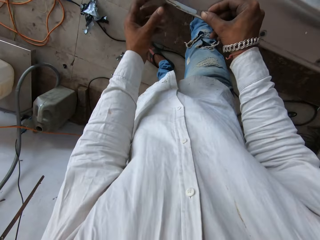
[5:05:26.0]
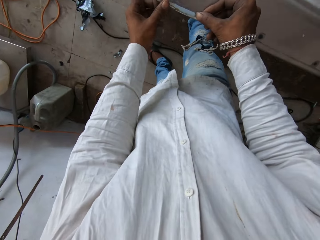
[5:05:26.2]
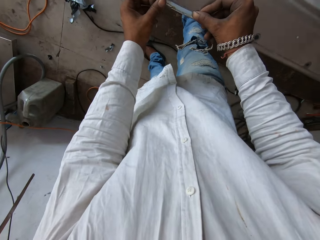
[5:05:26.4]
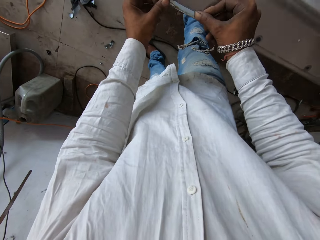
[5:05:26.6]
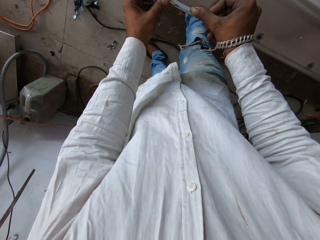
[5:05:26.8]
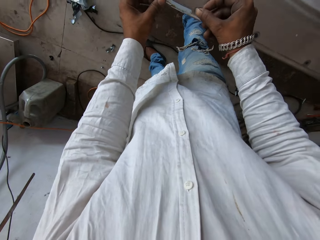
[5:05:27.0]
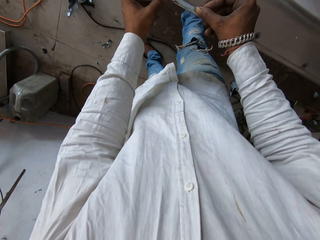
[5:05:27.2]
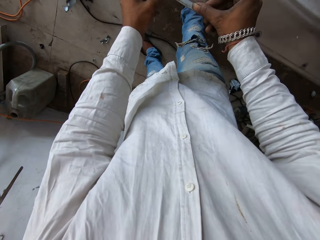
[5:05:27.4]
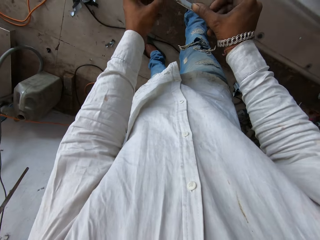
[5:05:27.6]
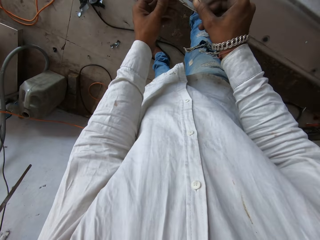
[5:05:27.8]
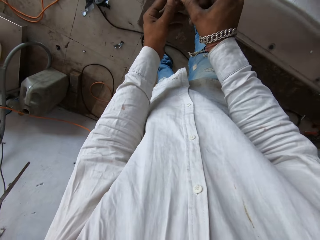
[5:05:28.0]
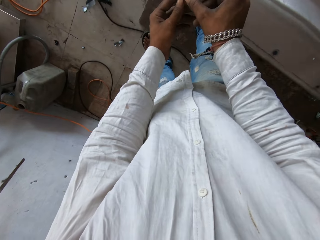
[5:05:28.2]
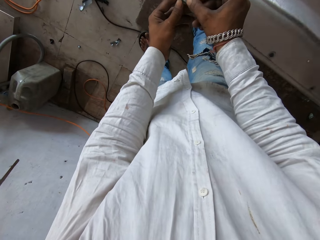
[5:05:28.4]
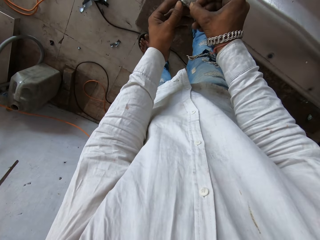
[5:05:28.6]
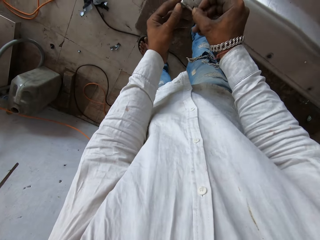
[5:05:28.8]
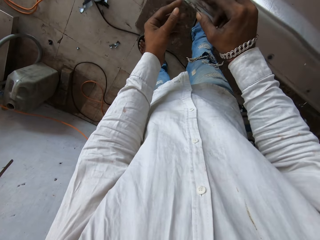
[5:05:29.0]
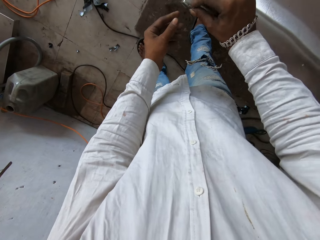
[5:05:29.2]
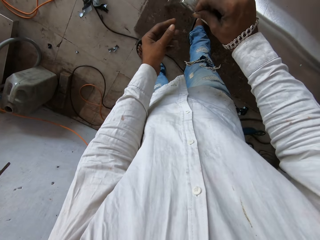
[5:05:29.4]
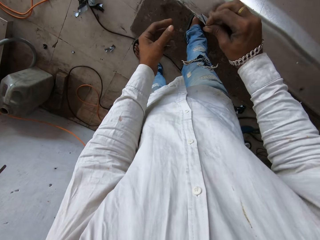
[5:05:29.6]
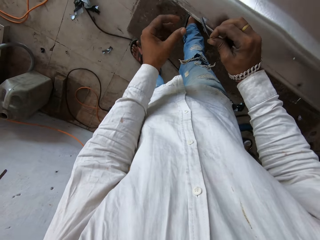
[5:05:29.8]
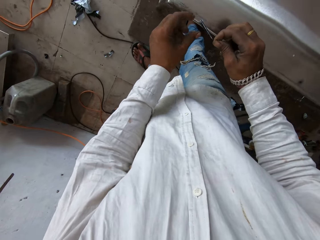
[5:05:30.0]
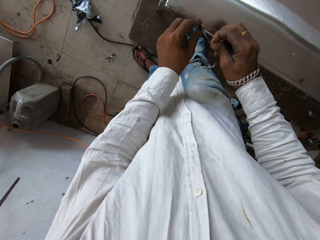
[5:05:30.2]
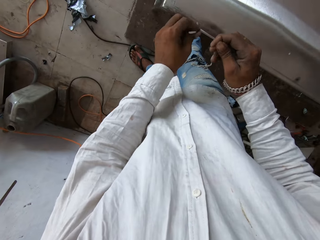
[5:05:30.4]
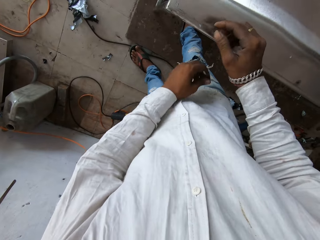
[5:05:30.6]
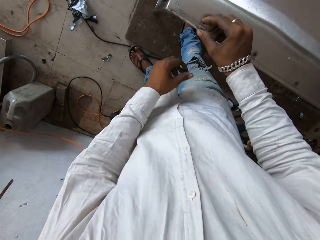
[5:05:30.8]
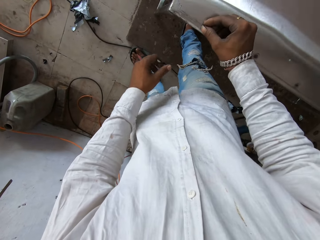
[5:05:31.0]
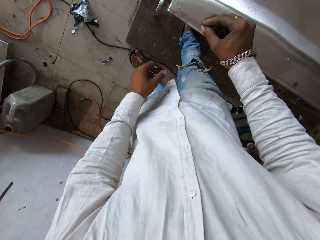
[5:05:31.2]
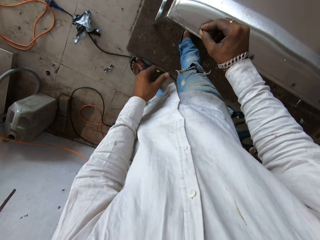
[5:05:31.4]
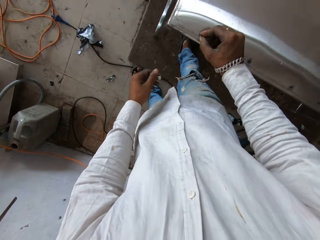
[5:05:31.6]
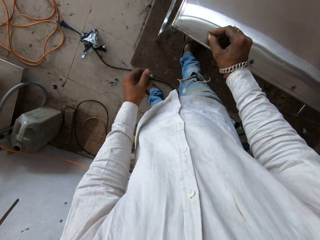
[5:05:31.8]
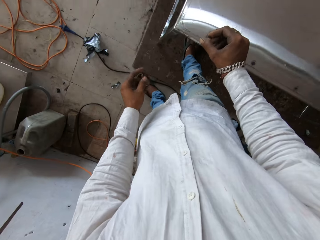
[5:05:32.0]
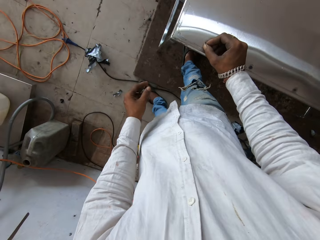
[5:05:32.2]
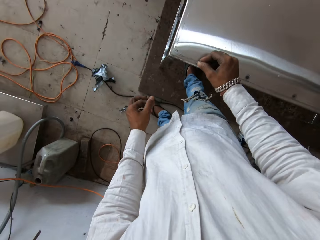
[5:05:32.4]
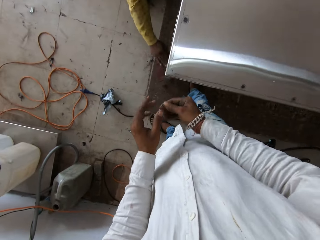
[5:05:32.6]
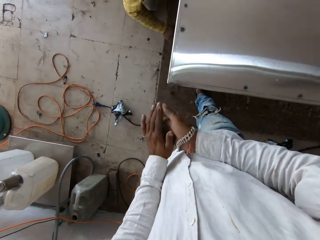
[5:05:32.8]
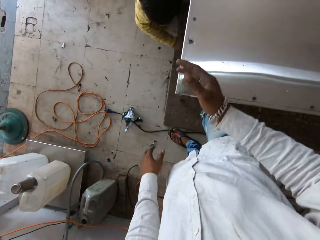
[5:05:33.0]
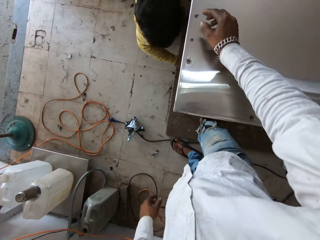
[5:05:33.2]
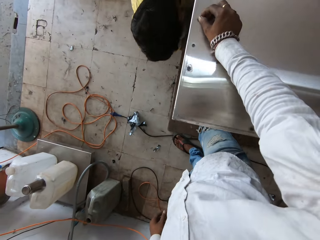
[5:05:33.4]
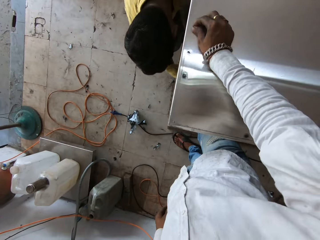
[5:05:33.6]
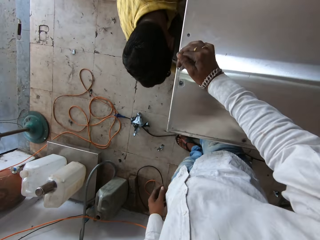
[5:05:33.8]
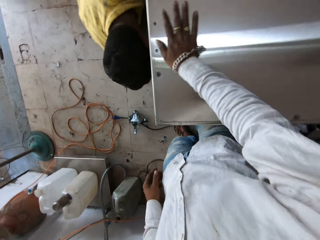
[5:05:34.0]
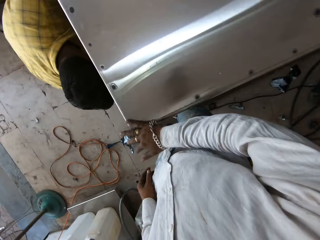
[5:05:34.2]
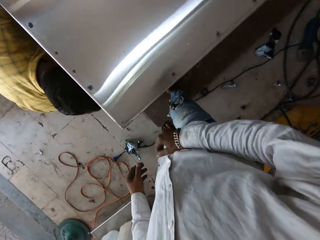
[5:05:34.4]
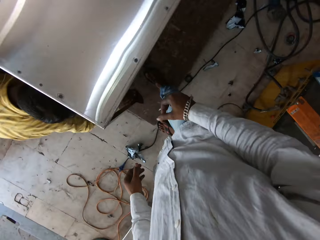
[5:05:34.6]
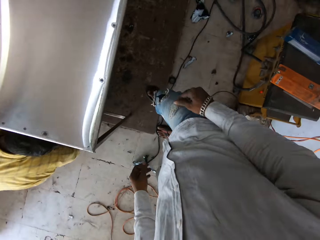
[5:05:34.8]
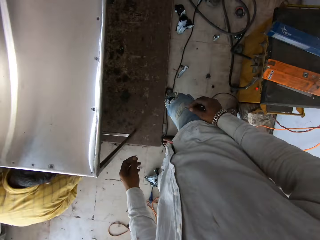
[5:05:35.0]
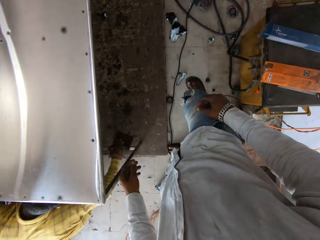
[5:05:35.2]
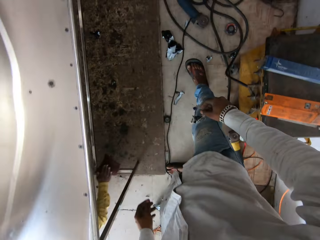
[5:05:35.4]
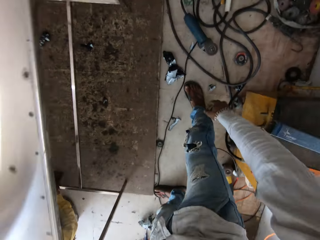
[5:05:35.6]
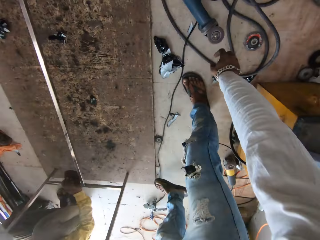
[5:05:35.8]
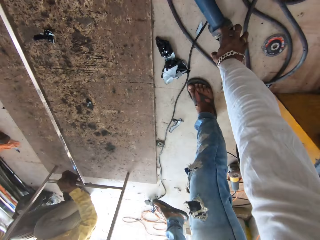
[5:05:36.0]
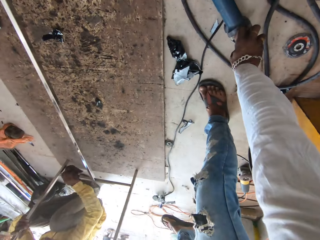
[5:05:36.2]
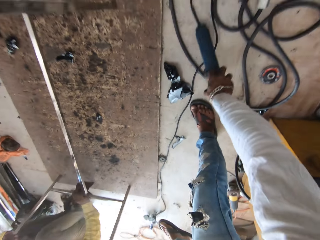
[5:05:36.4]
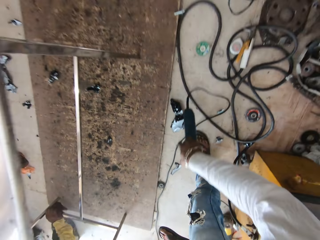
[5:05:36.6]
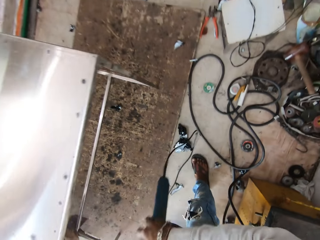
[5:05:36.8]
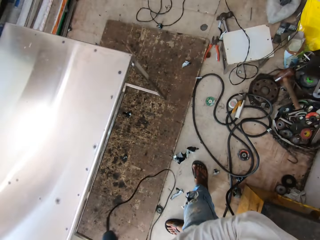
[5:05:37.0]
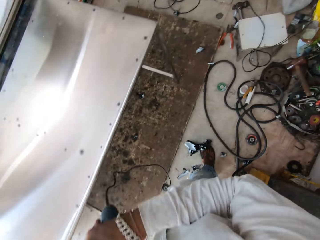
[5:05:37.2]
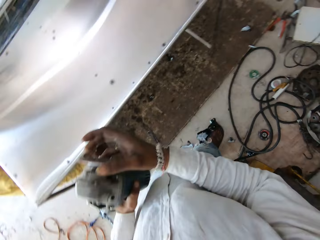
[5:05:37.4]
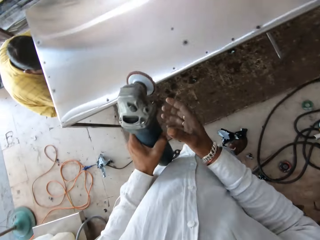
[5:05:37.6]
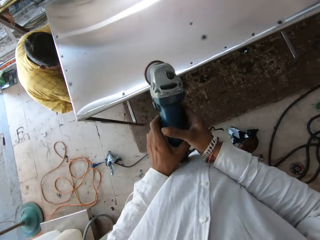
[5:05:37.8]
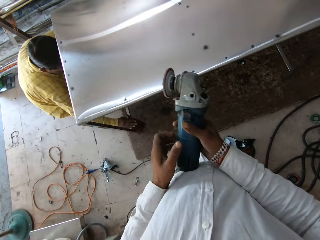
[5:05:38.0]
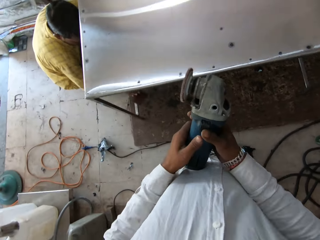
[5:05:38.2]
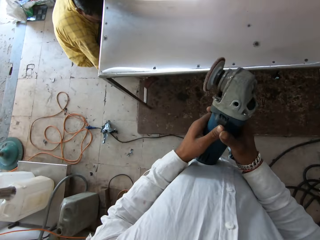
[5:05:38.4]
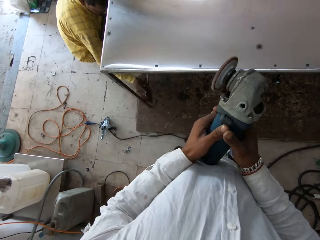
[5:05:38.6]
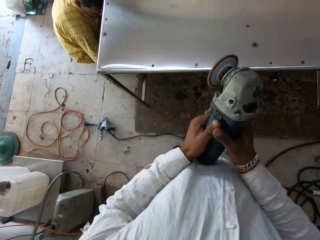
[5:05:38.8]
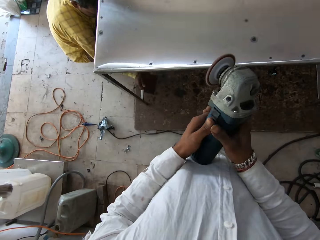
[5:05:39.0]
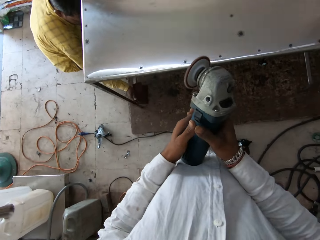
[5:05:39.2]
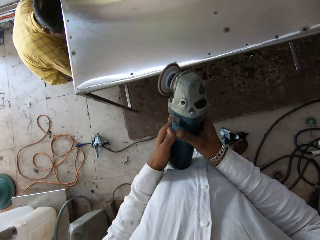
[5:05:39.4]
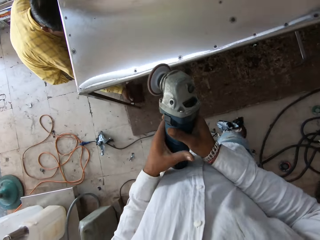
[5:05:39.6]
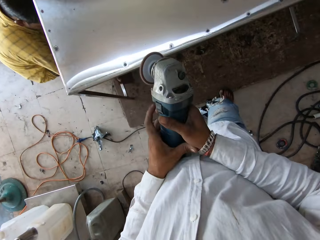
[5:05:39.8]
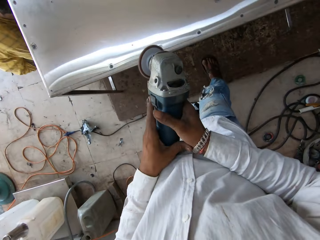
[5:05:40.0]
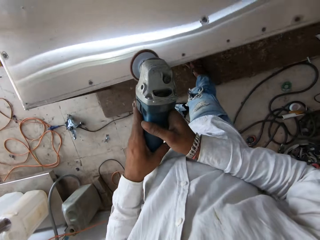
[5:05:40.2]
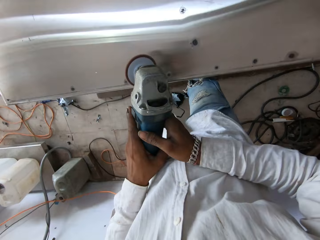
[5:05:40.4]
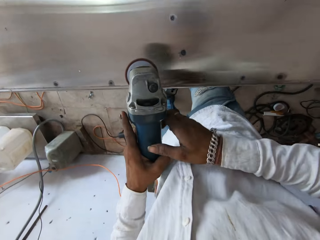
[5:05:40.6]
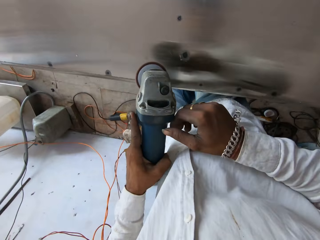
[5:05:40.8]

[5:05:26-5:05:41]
The camera wearer removes a plastic binder from the table with both hands. He plucks off a plastic binder with his left hand. He plucks a plastic binder from the table. He drops down a roll of plastic binders on the floor. He plucks a plastic binder from the table. He rubs his hands. He plucks a plastic binder from the table. A man sweeps the floor. The camera wearer wipes the table with his hand. He moves around the table. He picks up a metal grinder from the floor. He holds the metal grinder with both hands. He starts the metal grinder.

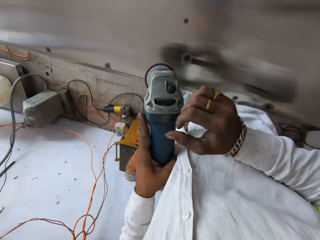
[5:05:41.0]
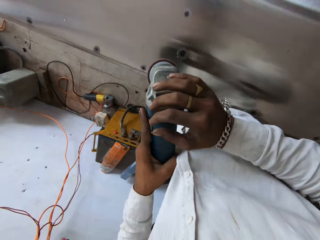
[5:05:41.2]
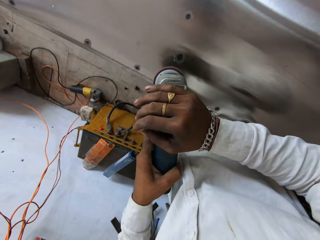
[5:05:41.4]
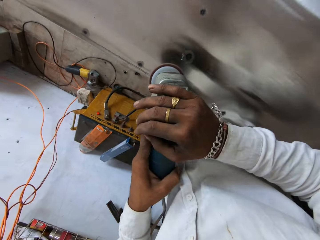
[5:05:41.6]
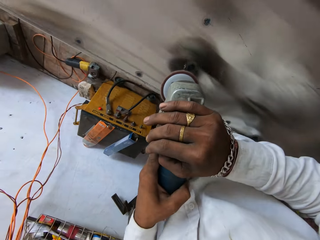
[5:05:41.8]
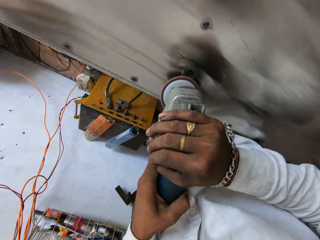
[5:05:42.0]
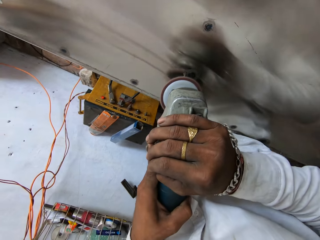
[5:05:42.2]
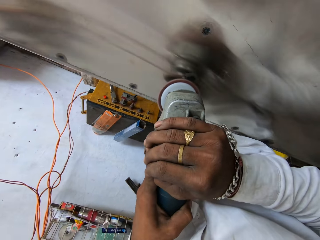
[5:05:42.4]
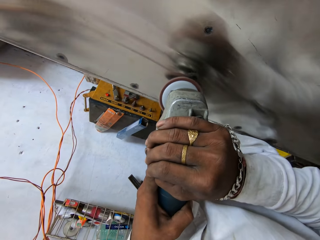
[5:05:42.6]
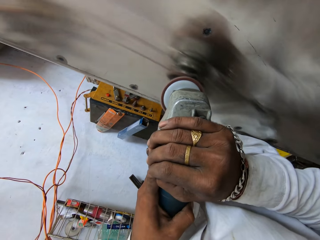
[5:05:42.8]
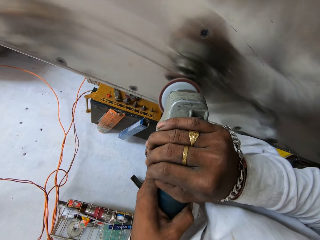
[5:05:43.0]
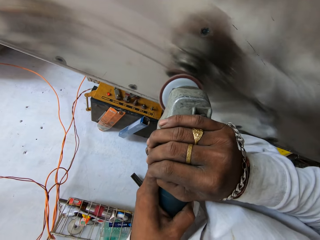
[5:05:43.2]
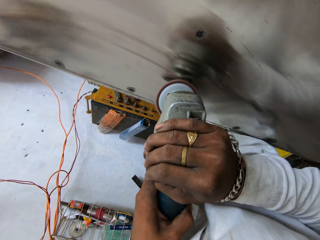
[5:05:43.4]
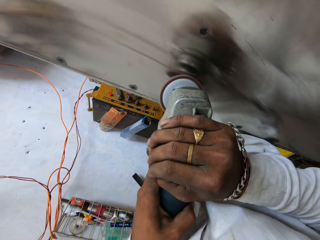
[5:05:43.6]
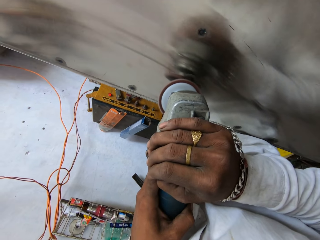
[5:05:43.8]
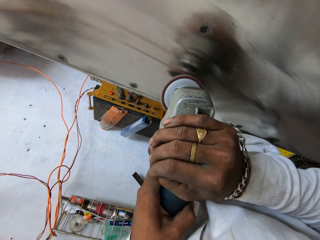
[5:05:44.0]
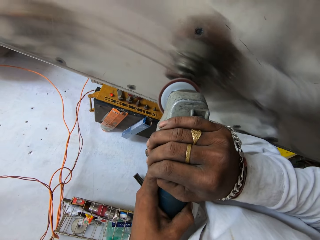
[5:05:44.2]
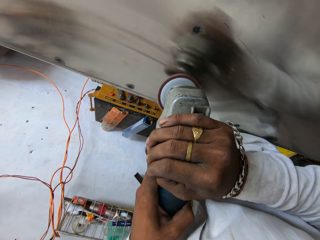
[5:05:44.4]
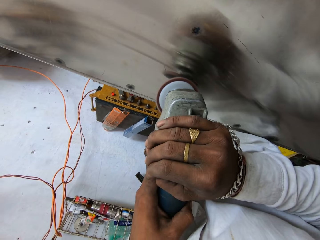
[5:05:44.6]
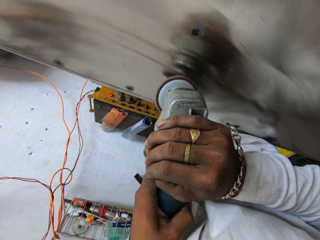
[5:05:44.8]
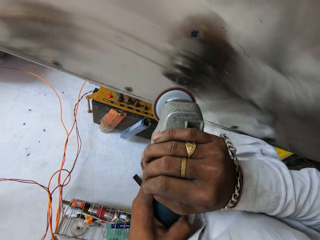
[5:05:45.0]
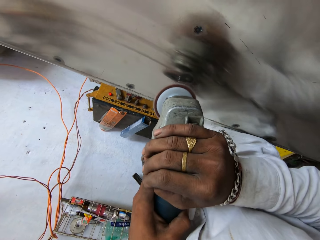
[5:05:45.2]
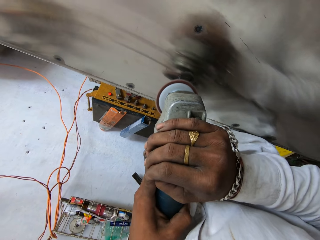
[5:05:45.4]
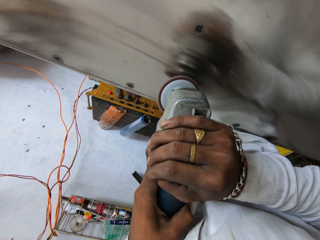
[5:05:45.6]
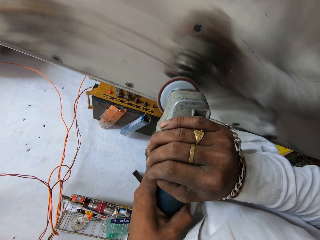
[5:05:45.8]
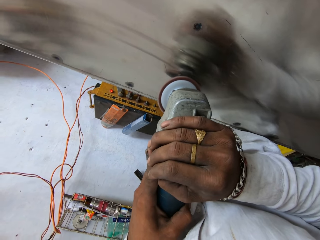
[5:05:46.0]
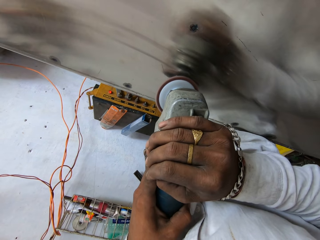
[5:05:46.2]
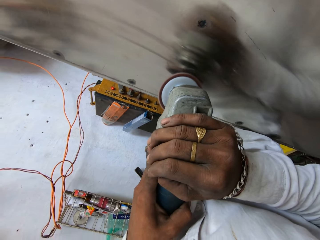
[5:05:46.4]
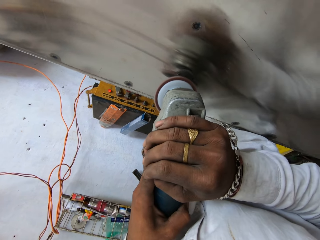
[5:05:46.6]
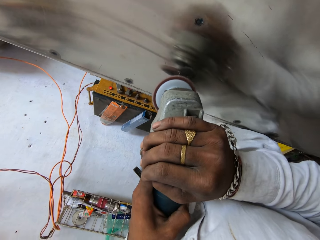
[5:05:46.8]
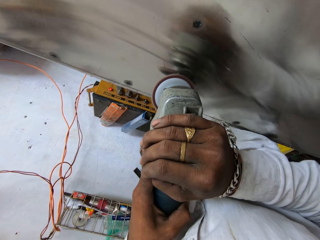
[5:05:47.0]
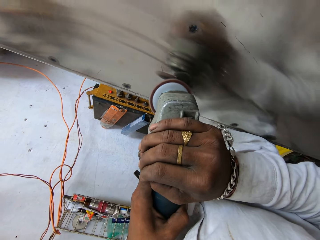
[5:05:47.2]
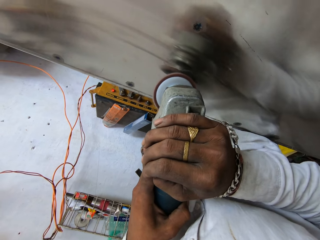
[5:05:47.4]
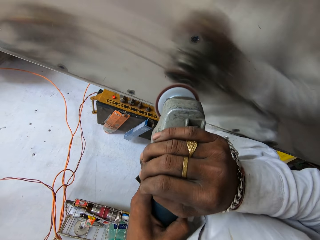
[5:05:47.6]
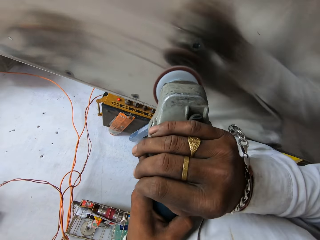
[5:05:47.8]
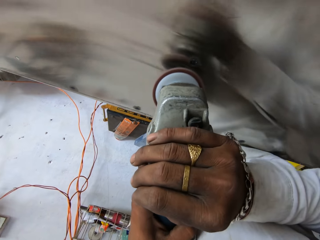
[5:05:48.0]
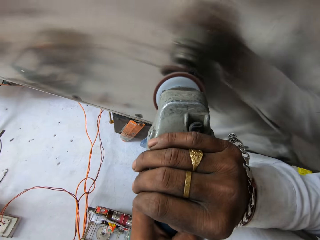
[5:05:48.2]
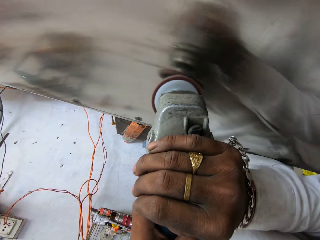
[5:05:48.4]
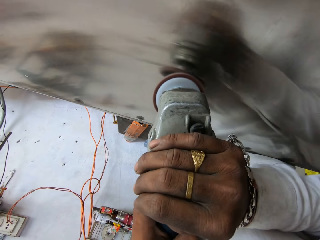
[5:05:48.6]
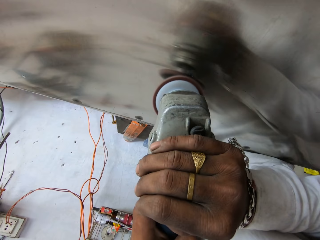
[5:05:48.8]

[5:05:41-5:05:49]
The camera wearer moves around the table. They grind the surface of the table with the grinder.
